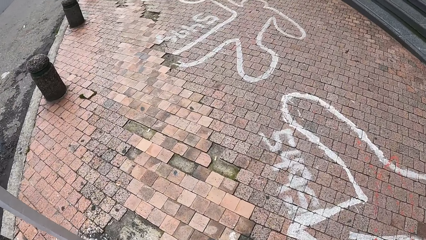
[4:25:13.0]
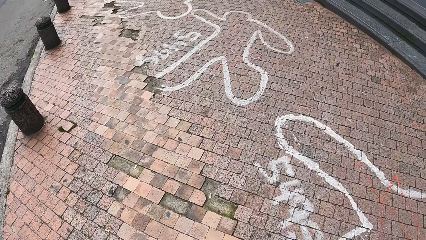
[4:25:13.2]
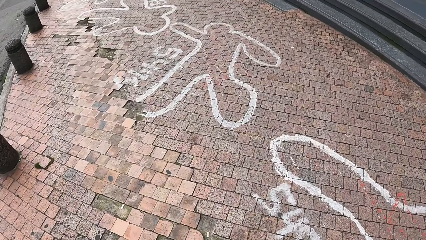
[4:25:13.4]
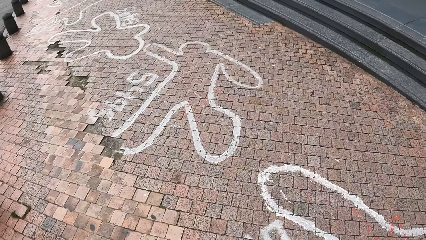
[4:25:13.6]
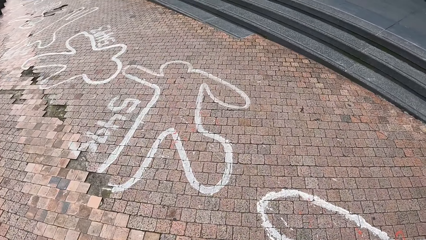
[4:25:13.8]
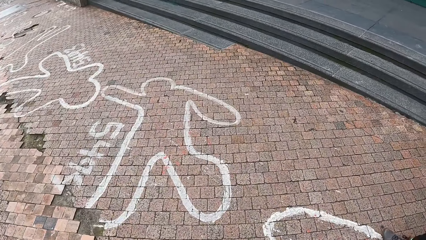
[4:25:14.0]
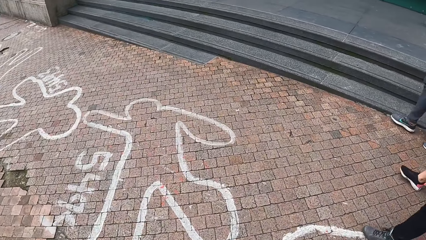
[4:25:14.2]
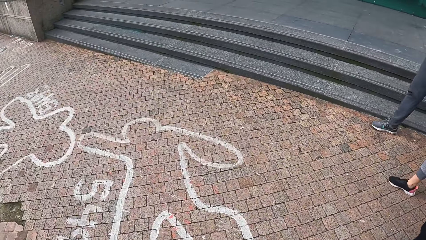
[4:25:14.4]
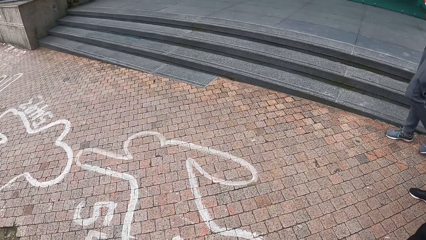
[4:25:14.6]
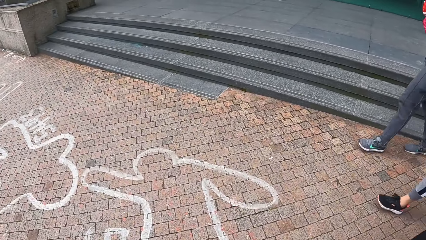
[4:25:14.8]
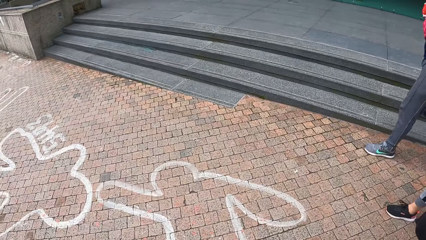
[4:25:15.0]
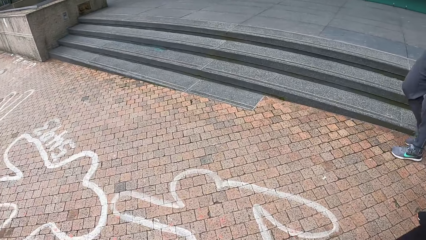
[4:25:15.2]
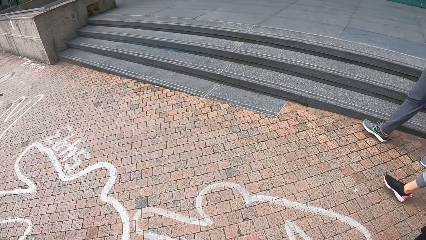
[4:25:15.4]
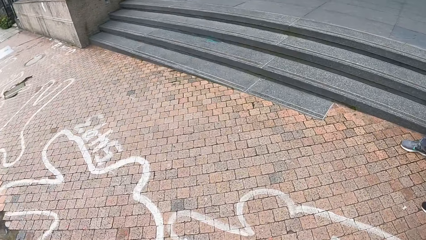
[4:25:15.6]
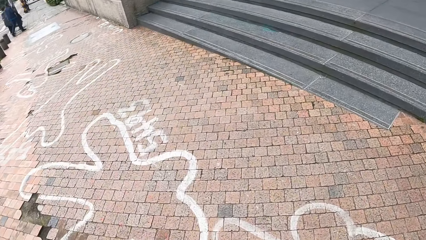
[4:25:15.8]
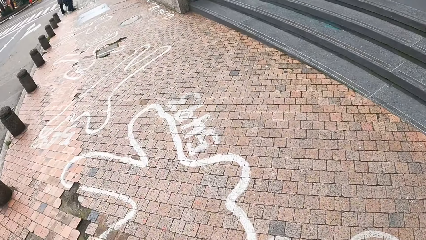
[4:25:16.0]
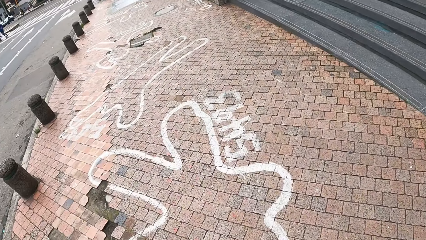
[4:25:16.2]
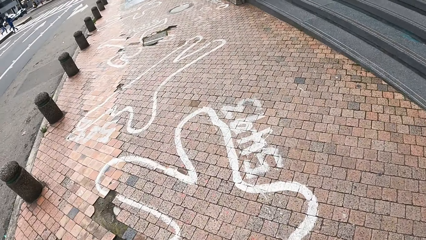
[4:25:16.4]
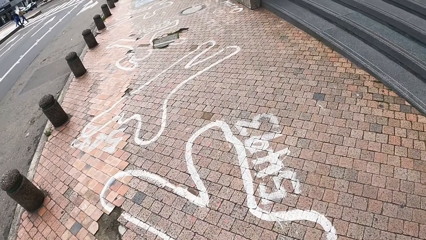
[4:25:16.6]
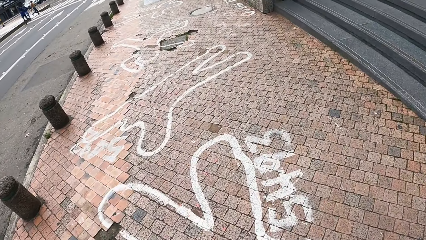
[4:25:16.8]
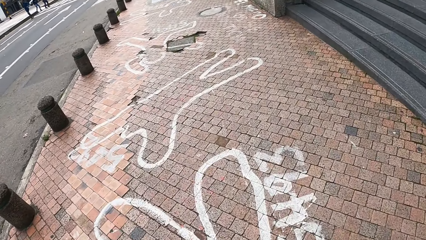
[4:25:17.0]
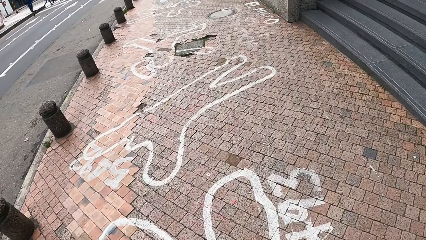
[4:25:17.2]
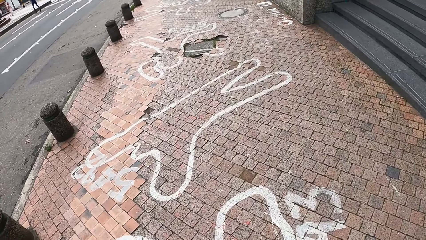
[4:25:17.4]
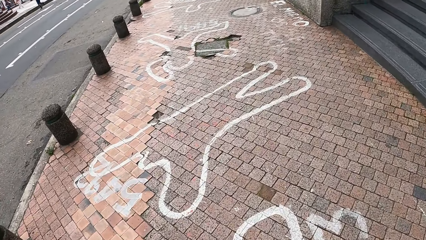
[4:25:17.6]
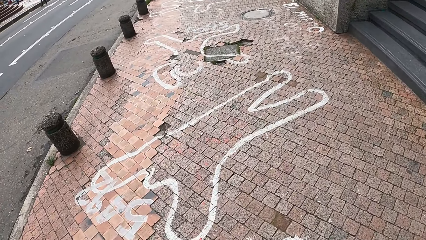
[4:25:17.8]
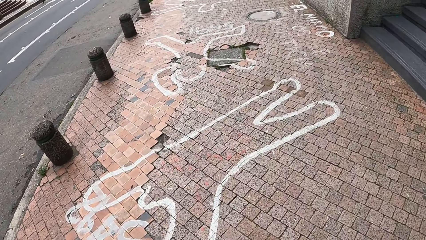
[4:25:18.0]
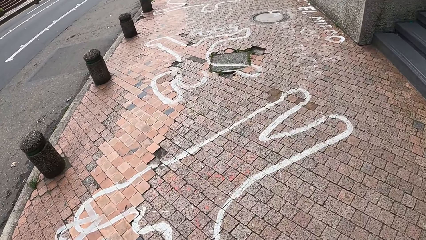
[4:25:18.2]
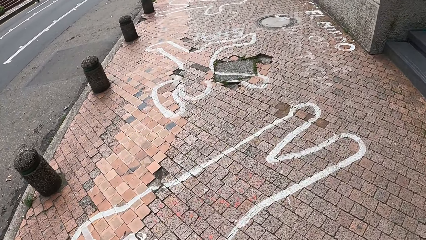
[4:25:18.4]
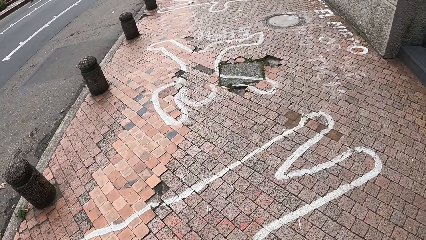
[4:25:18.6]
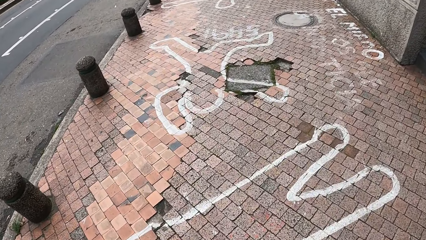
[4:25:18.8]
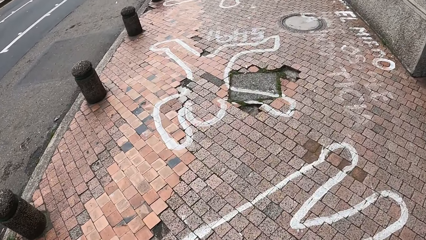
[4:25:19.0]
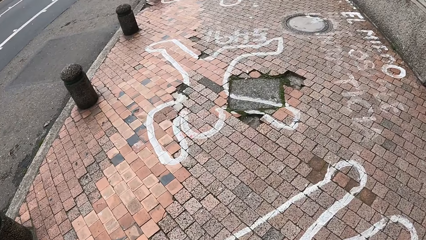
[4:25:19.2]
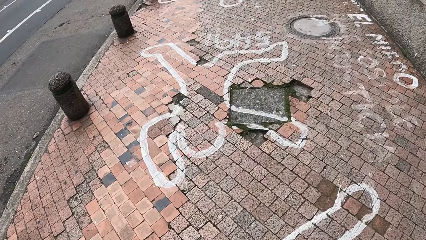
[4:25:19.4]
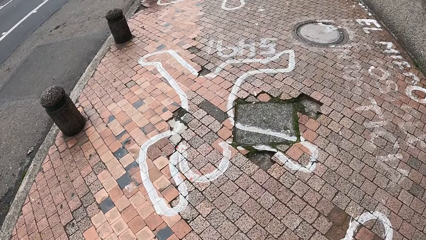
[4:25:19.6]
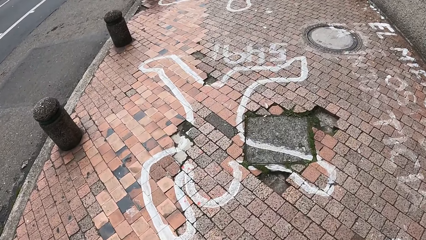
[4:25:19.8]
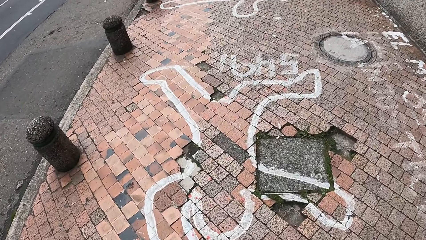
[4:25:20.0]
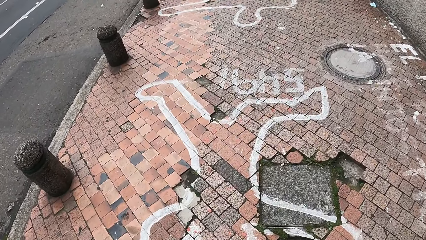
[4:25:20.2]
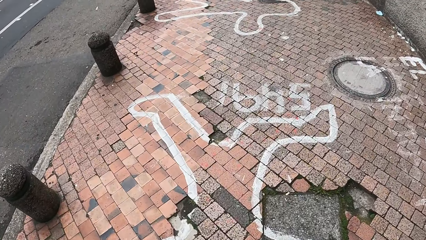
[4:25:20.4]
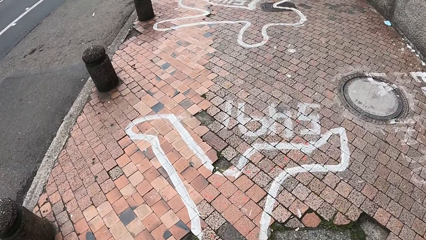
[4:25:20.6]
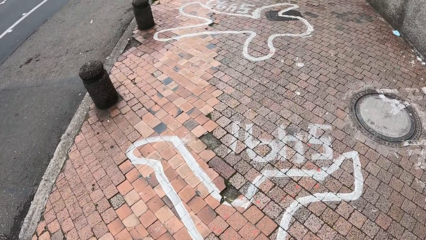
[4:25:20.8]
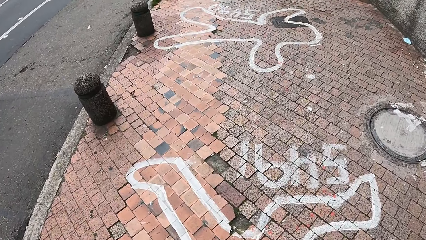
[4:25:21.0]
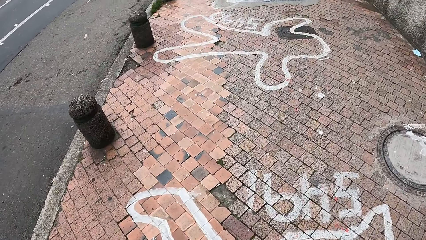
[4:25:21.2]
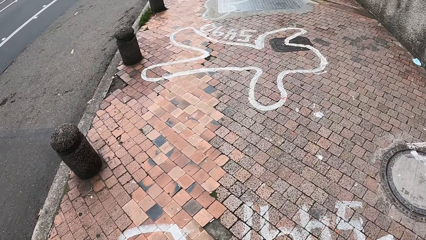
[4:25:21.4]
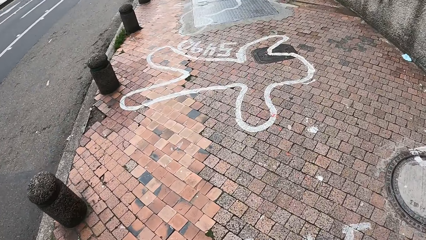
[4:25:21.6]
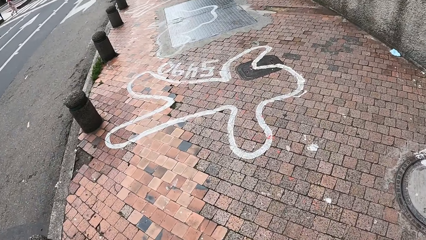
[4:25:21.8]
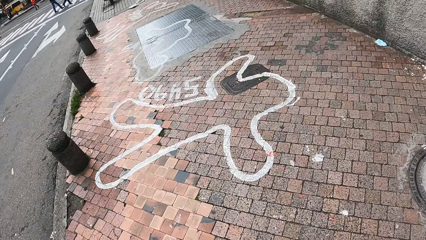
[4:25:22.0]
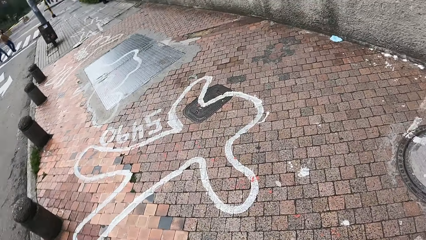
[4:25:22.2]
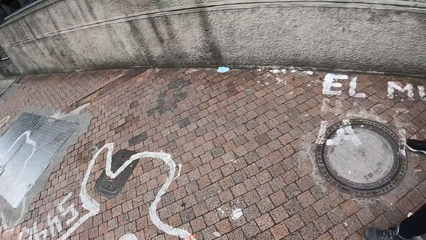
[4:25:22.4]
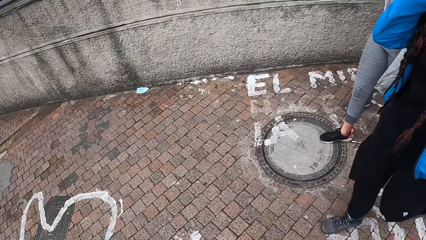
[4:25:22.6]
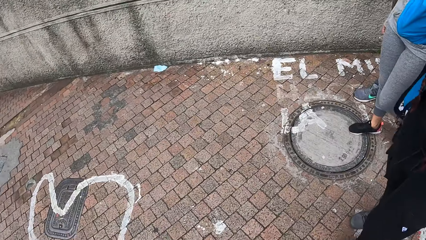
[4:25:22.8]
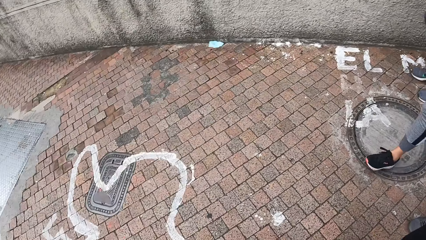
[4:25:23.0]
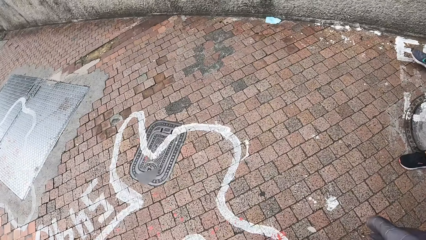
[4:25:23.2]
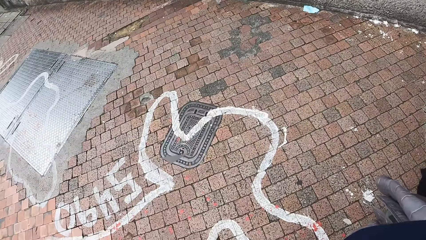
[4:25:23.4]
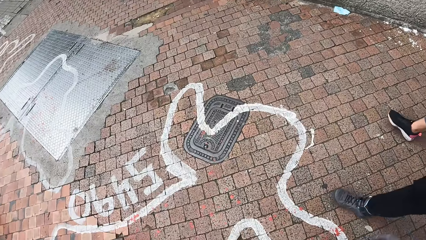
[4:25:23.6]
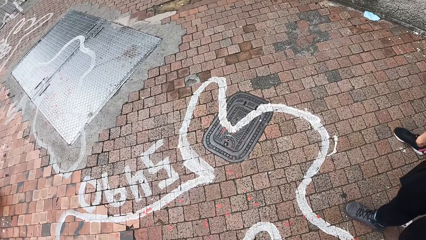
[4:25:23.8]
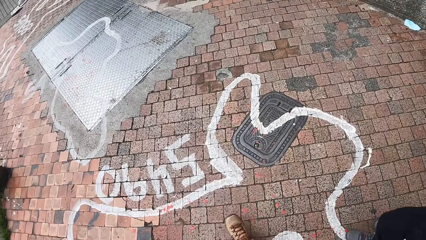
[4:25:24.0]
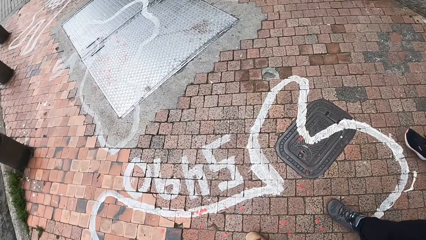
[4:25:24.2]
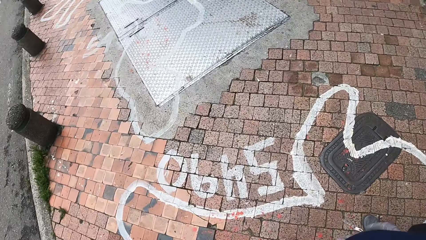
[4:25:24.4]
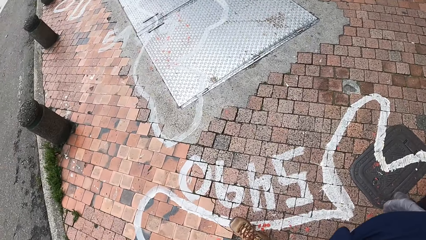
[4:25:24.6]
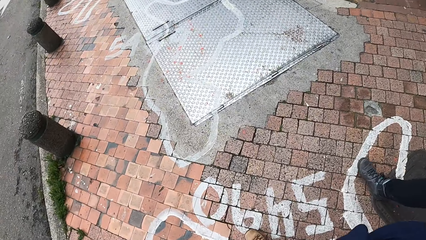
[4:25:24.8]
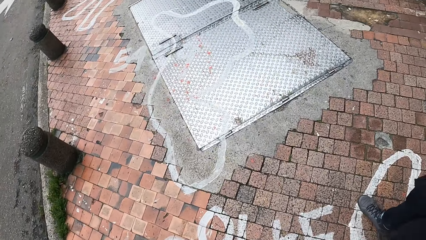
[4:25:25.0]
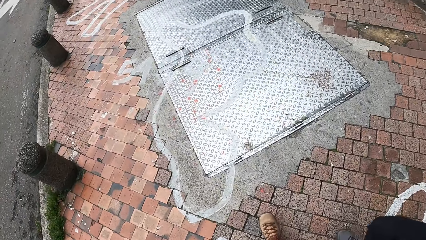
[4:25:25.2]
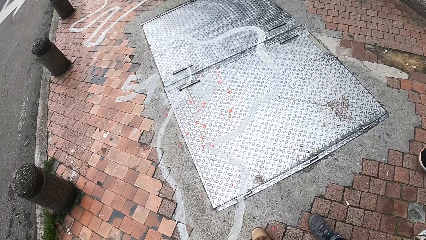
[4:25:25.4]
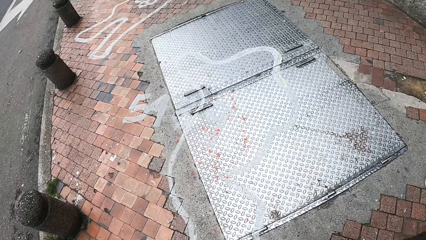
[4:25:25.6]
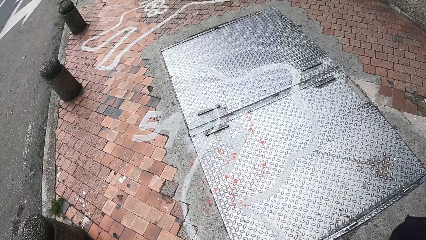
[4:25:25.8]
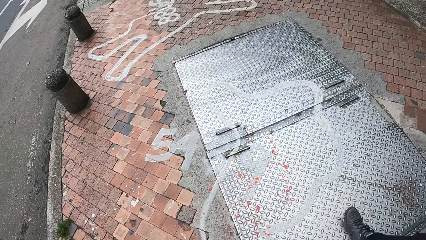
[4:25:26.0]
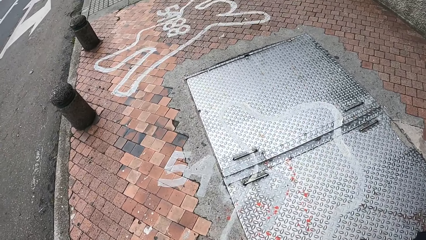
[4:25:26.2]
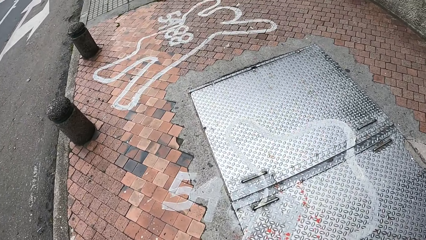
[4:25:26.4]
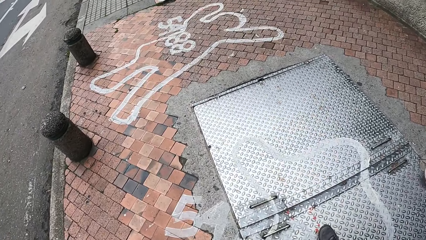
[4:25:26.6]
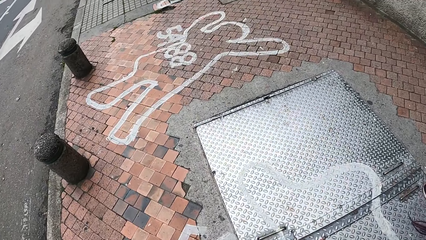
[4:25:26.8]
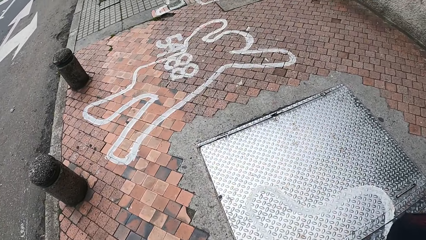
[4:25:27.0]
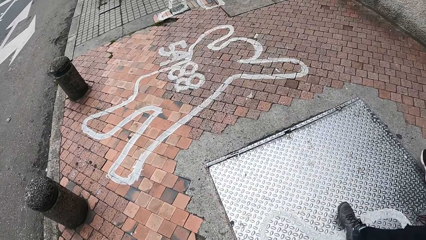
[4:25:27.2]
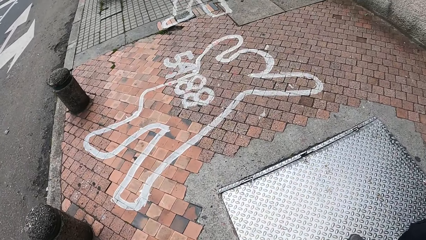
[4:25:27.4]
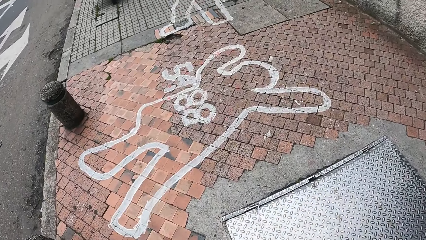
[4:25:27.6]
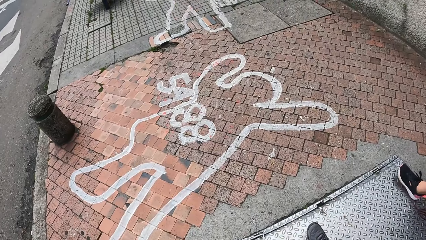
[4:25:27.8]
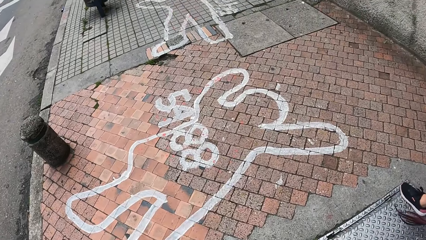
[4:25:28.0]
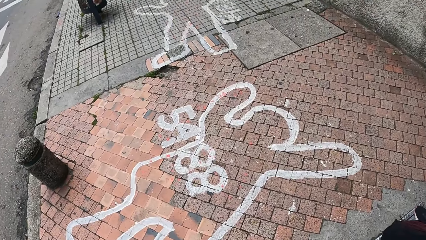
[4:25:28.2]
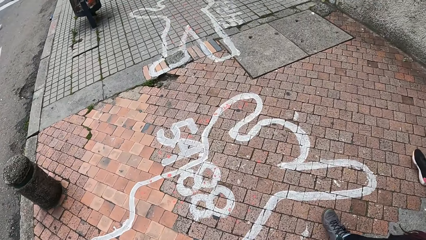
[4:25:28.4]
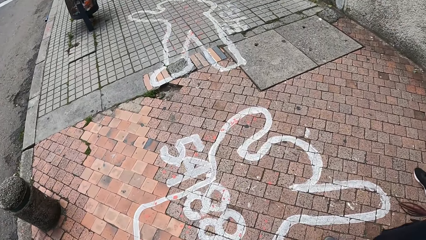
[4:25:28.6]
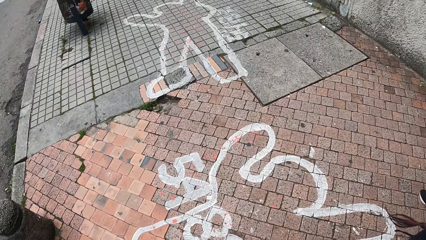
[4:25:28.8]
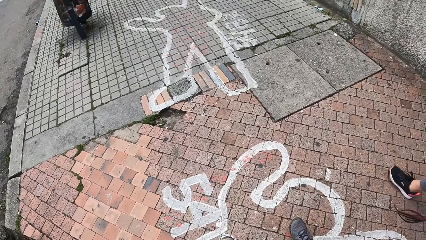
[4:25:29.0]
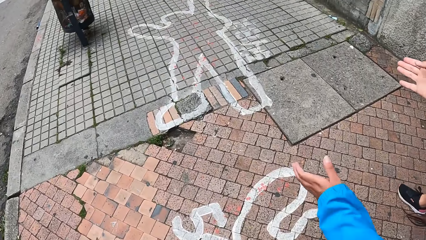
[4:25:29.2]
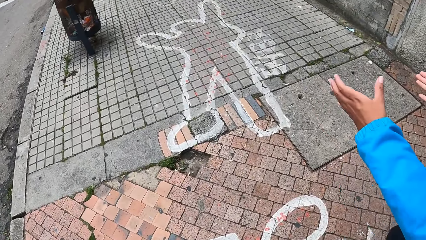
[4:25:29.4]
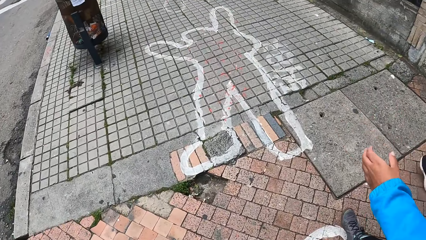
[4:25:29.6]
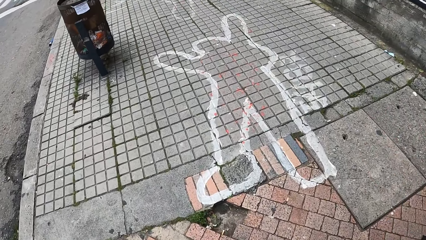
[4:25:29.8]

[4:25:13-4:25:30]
The camera wearer looks around. They walk along the road. They look around. They walk along the road.
